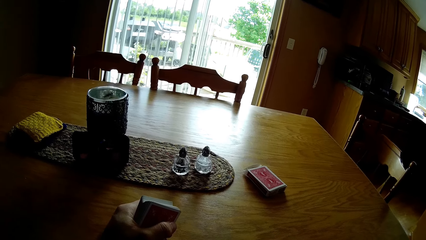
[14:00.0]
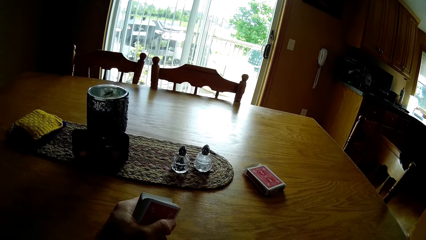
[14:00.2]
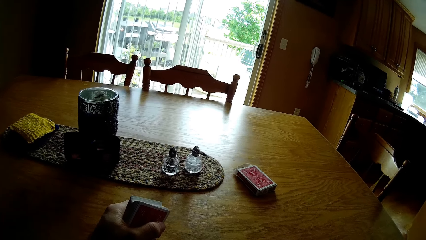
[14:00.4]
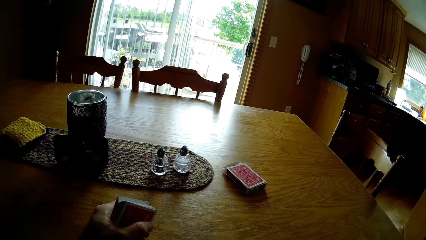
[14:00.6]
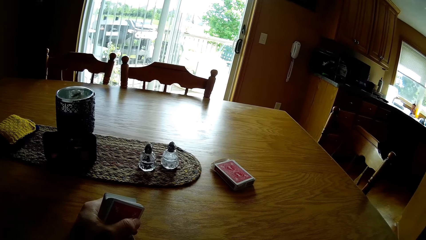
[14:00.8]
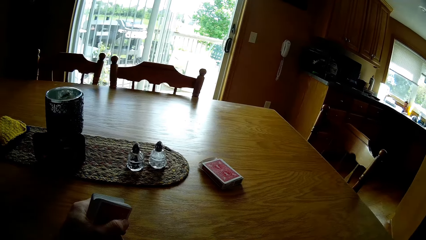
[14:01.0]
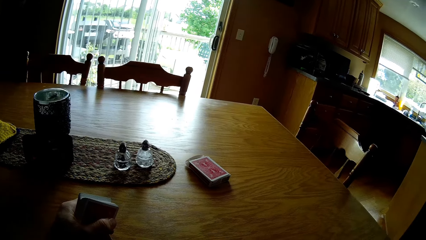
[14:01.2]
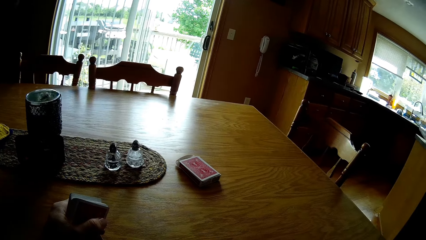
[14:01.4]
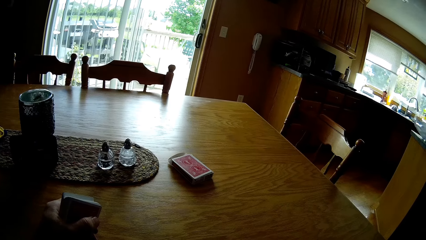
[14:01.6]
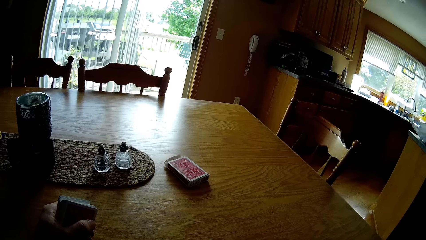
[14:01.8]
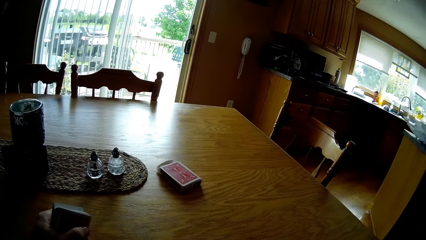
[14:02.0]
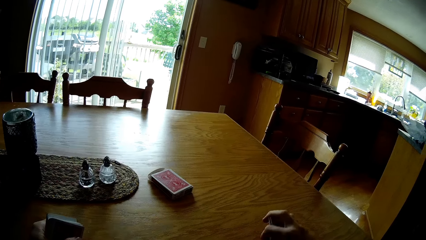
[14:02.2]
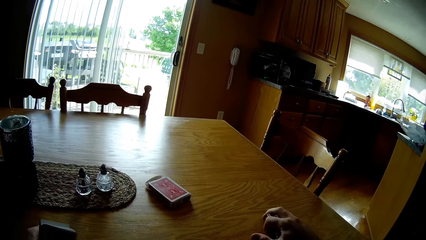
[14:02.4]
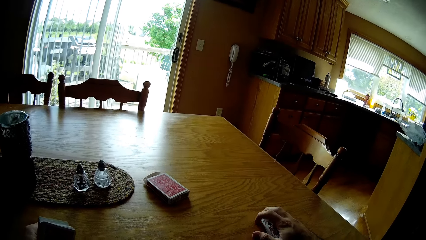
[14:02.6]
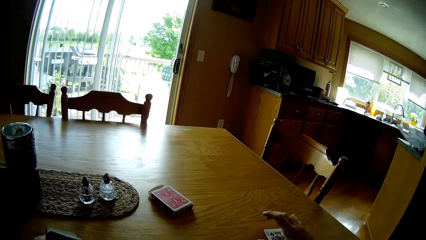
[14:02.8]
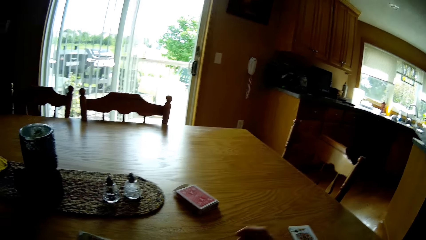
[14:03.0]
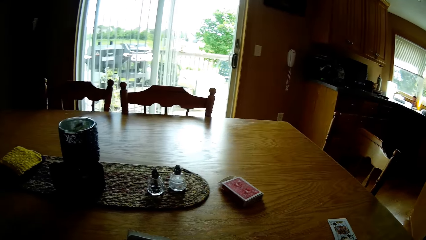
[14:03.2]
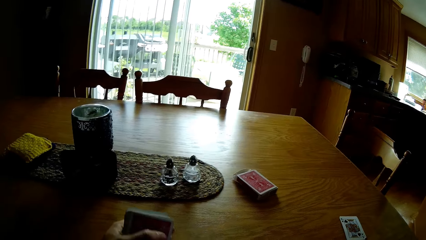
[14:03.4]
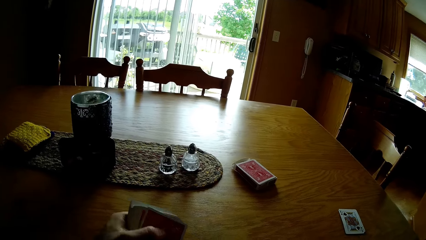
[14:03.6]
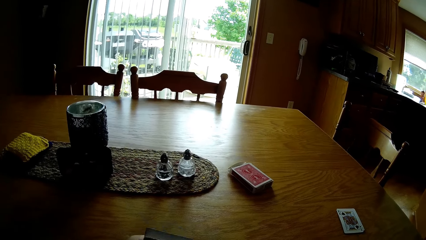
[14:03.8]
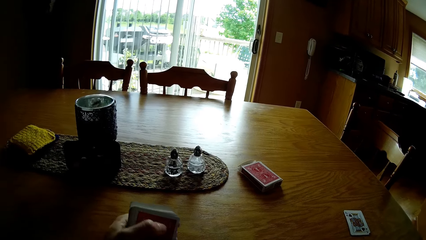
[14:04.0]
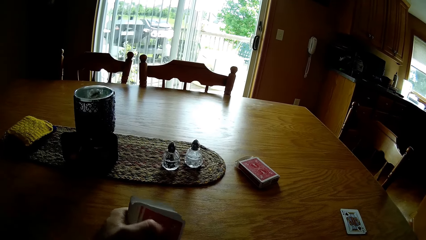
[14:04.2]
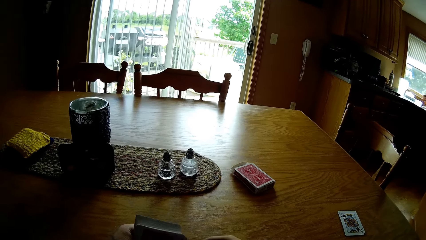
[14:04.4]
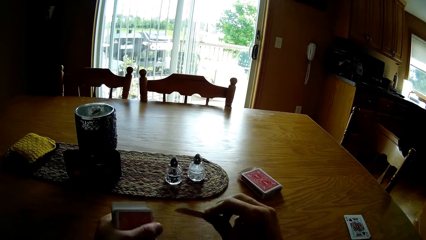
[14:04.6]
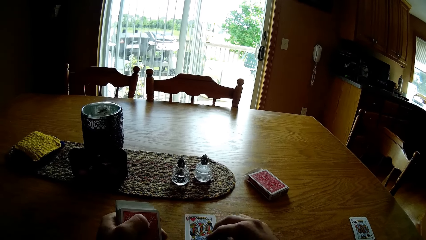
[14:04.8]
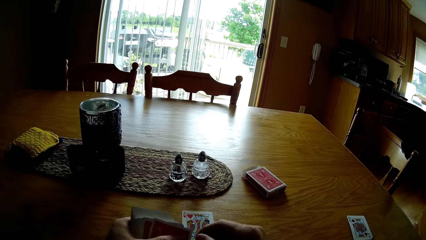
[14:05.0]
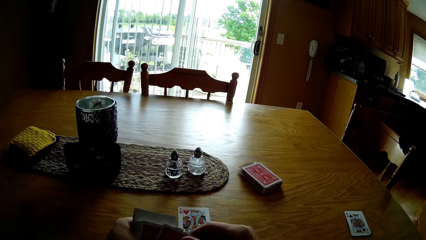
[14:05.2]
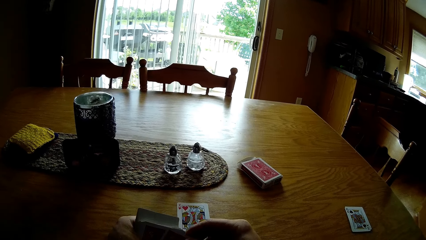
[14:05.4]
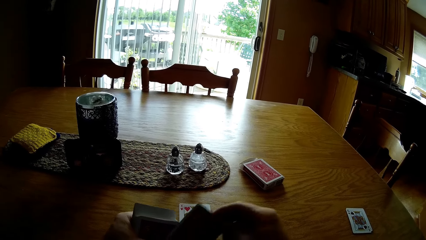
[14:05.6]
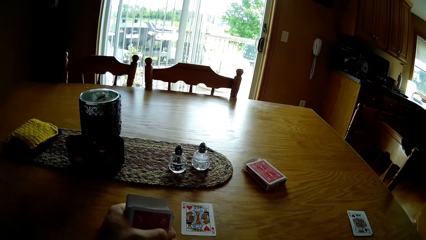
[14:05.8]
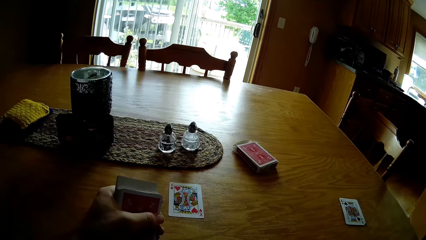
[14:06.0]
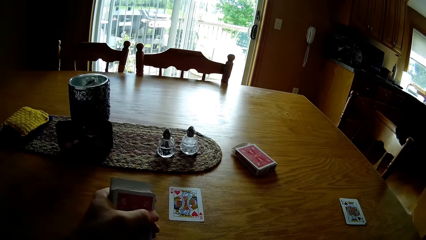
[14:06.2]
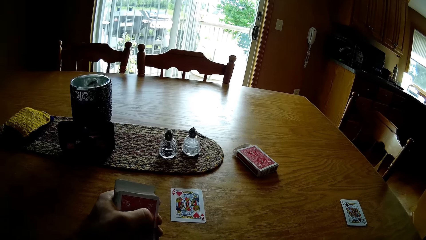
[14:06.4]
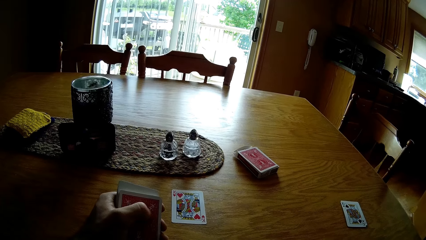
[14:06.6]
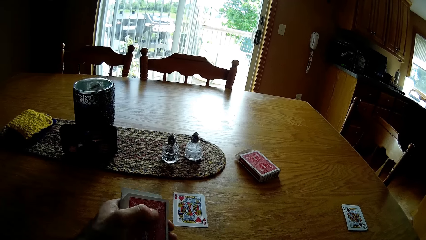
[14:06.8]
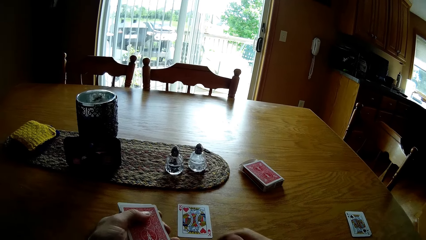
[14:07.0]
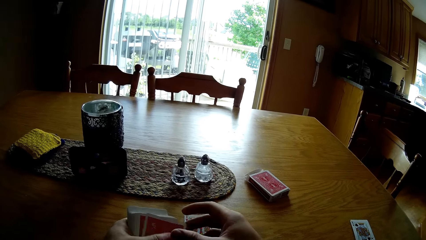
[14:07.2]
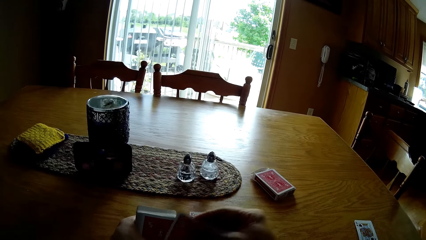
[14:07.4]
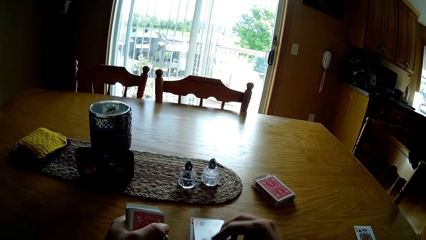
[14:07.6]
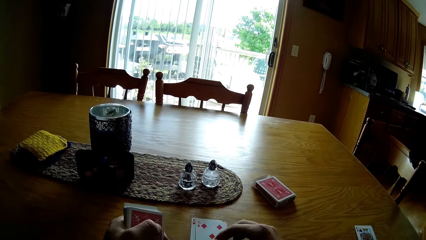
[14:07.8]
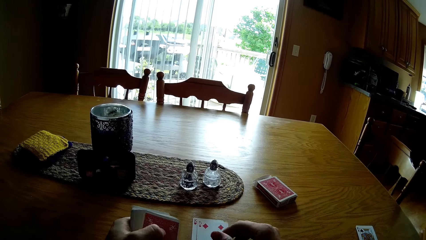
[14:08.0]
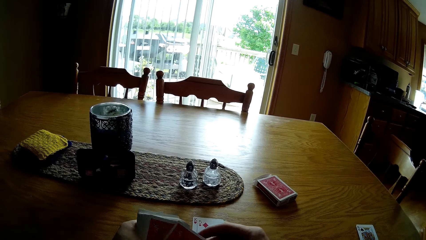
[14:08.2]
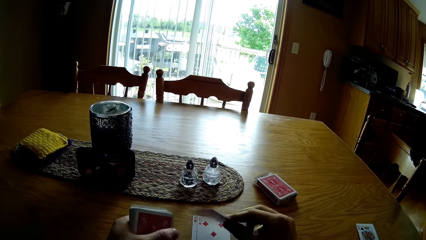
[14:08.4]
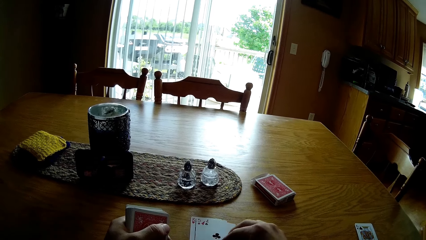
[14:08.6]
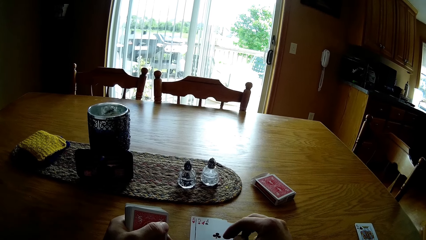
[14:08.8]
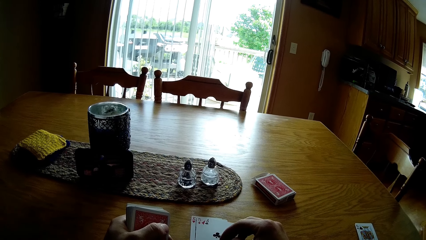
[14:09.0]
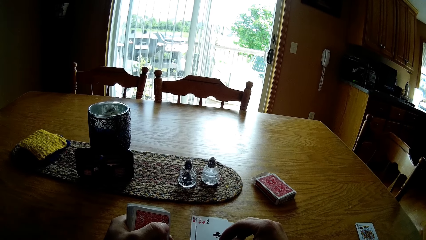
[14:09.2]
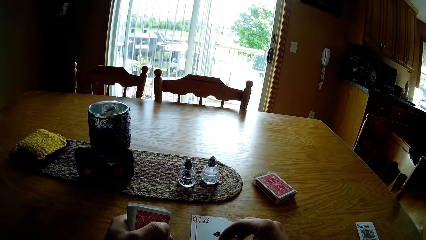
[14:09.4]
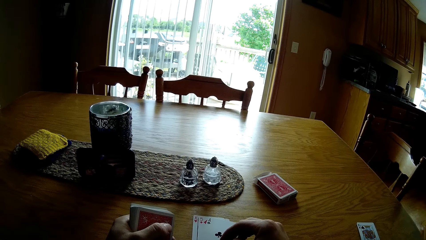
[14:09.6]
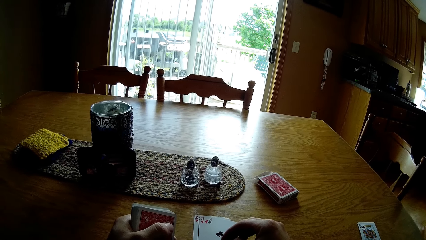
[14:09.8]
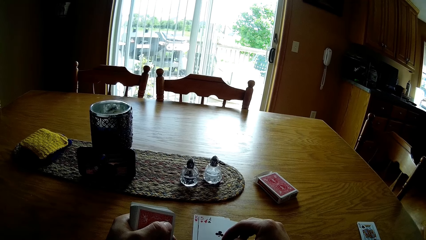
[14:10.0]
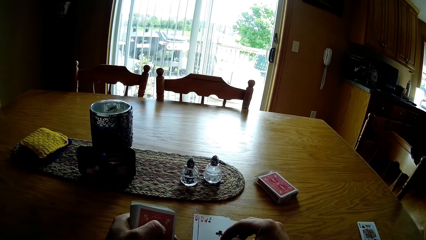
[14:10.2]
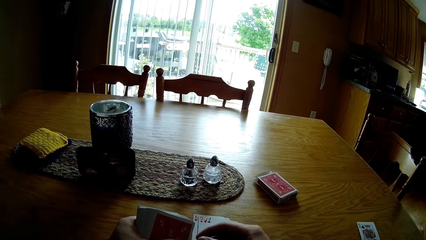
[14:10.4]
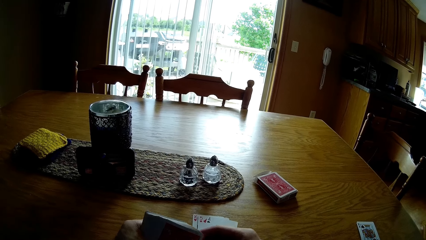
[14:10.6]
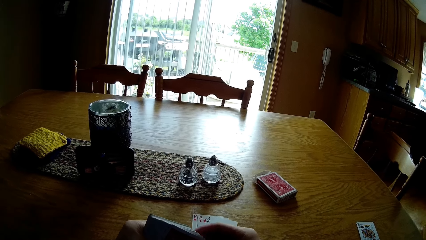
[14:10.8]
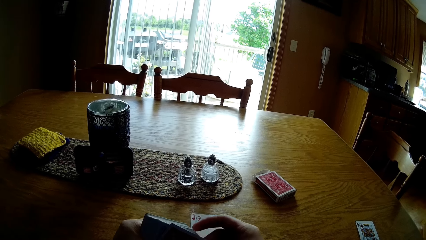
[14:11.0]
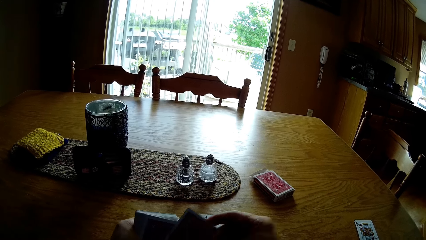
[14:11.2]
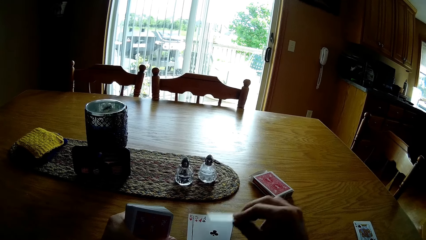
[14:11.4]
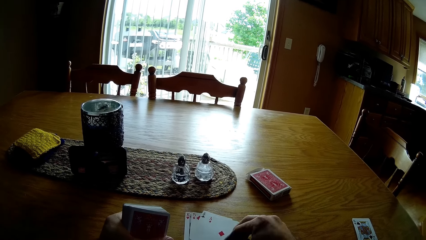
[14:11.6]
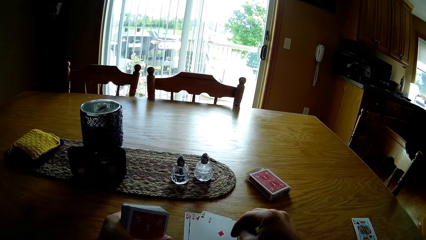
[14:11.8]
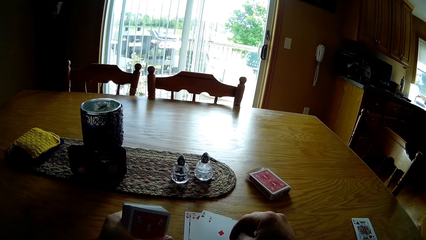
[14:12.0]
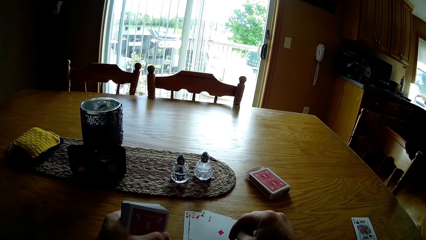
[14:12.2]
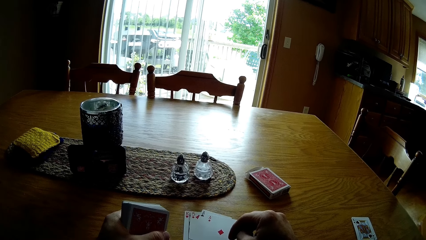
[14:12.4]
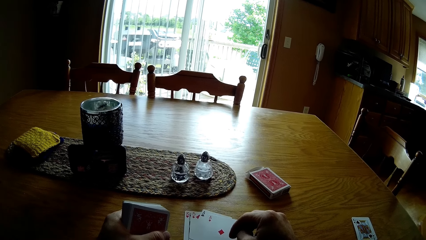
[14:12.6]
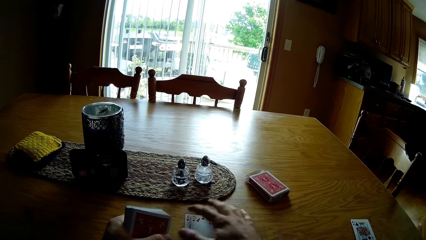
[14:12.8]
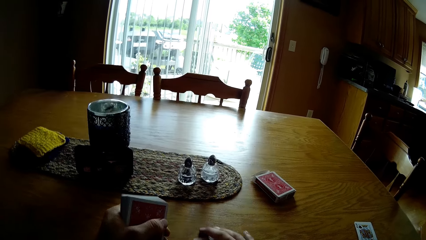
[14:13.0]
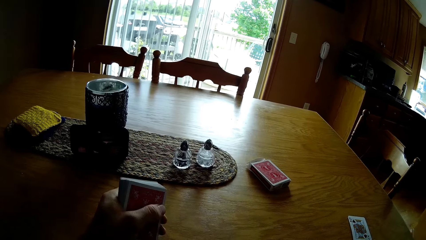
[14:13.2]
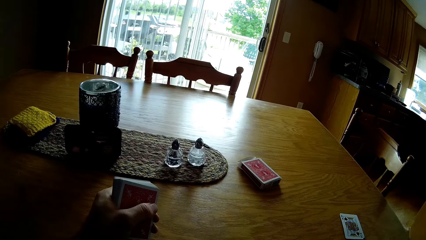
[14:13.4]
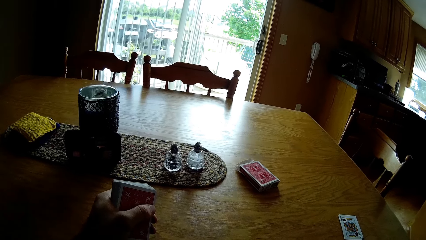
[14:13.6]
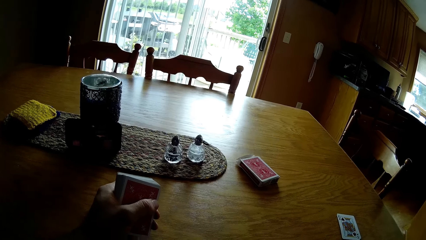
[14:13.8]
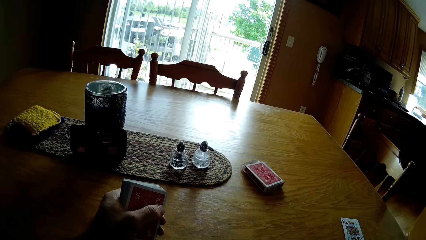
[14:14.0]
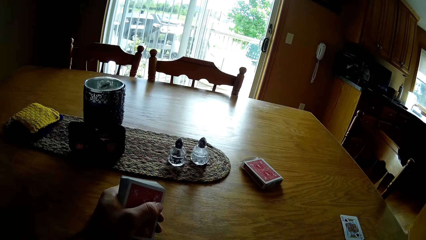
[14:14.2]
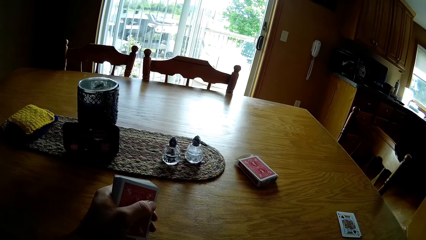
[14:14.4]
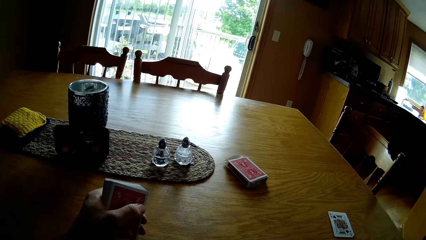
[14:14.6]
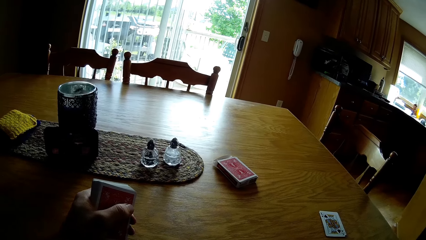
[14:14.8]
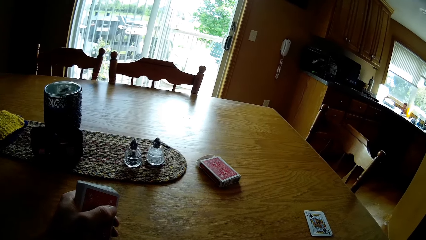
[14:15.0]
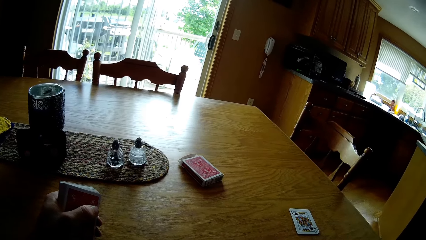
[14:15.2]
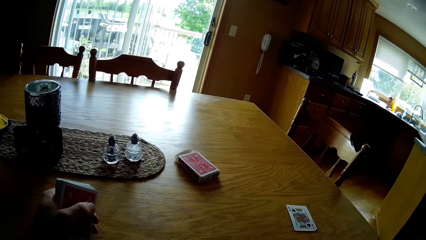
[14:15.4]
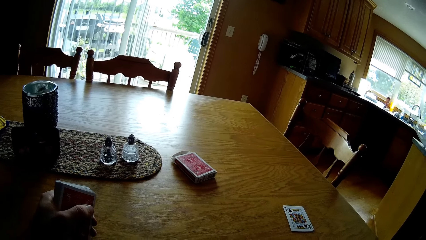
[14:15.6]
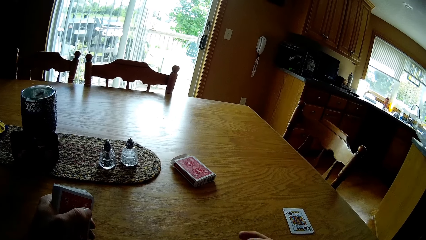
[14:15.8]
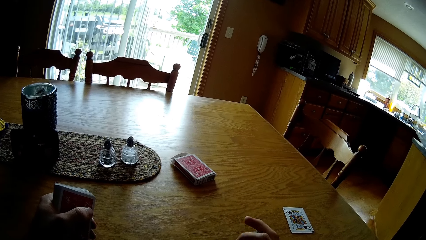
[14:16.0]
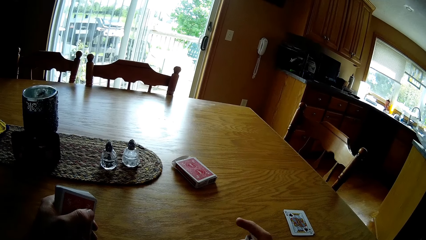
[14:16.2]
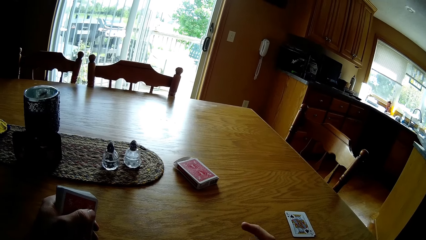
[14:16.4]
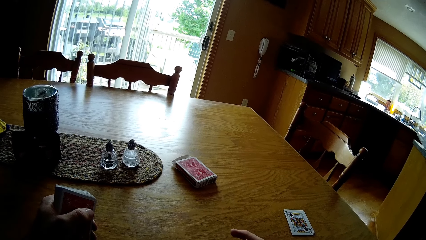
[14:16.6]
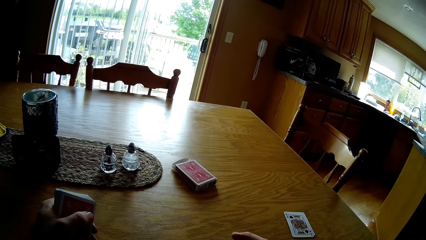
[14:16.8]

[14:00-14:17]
The camera wearer hits the cards on the table. They put the cards aside on the table. They flip the cards. They take the card. They put the card on the table. They take the card. They put the card on the table. They take the card. They put the card on the table. They take the card. They put the card on the table. They take the card. They put the card on the table. They pick up the cards. They look around.
